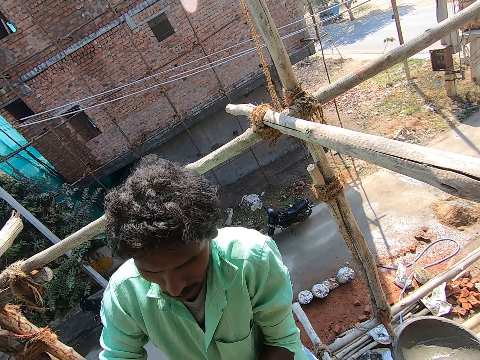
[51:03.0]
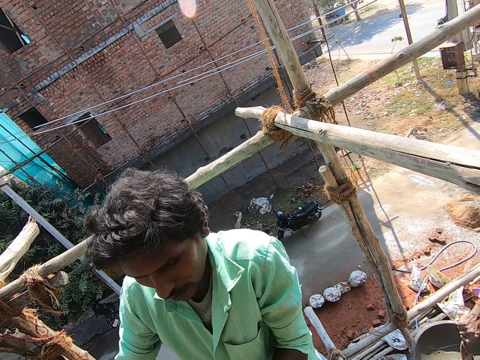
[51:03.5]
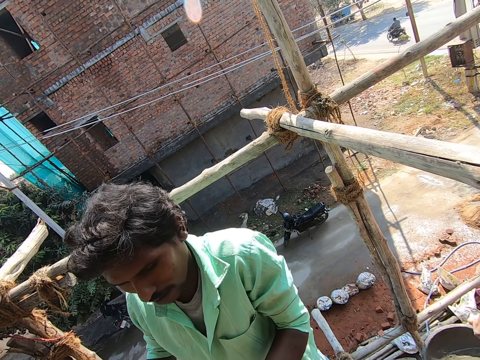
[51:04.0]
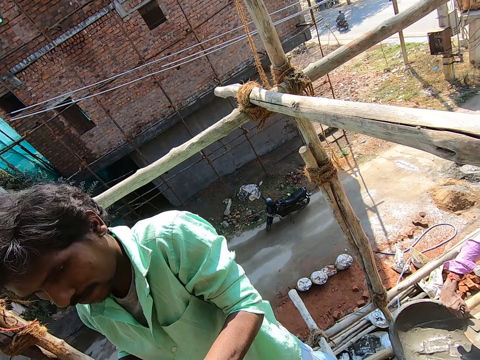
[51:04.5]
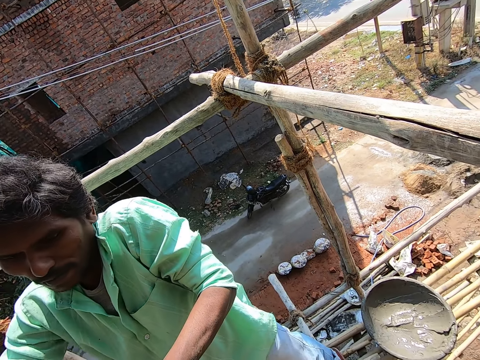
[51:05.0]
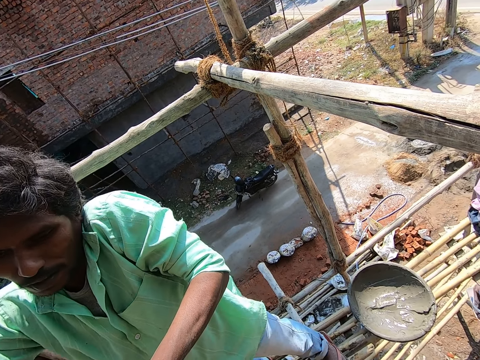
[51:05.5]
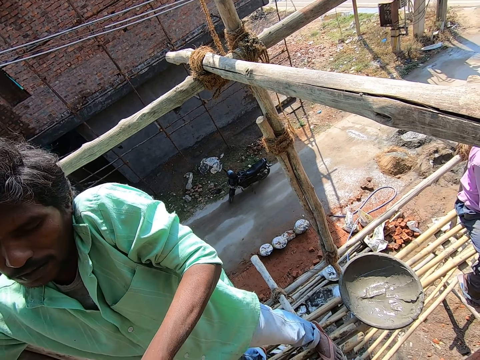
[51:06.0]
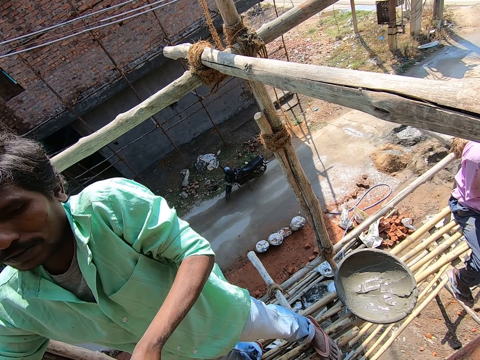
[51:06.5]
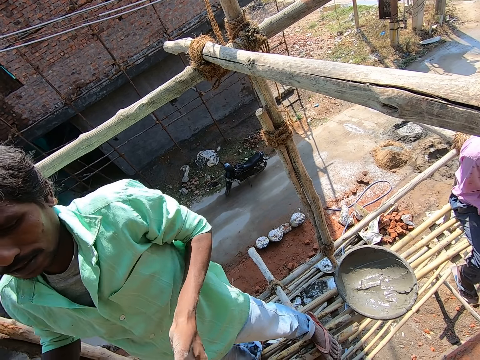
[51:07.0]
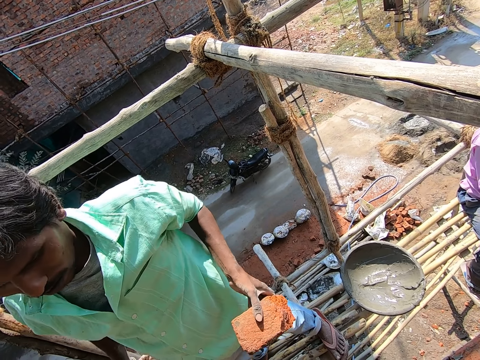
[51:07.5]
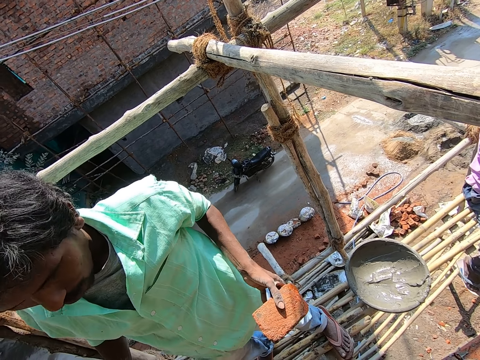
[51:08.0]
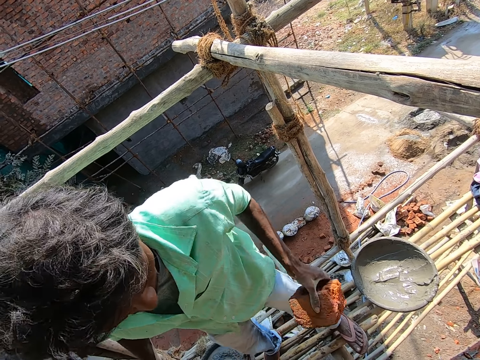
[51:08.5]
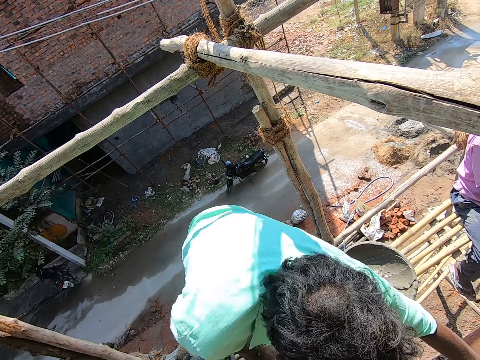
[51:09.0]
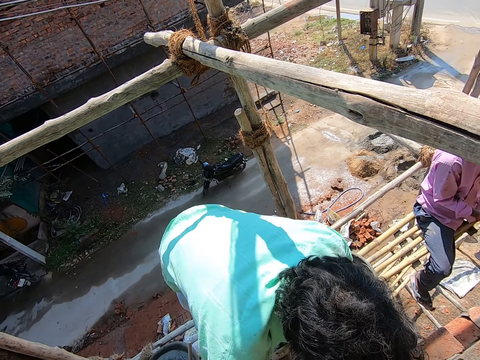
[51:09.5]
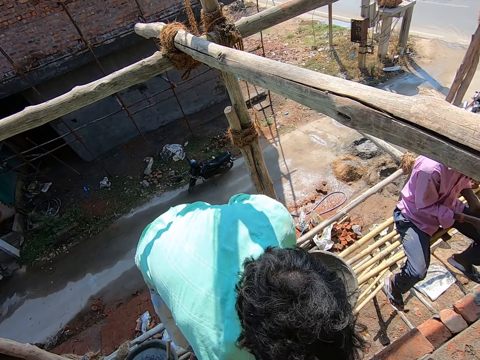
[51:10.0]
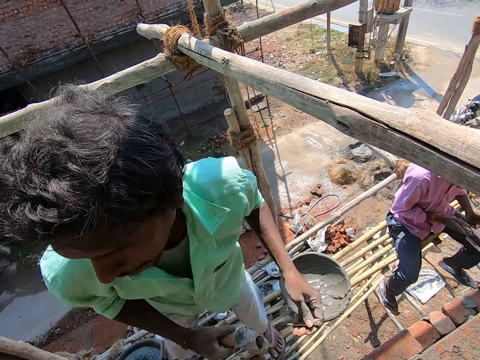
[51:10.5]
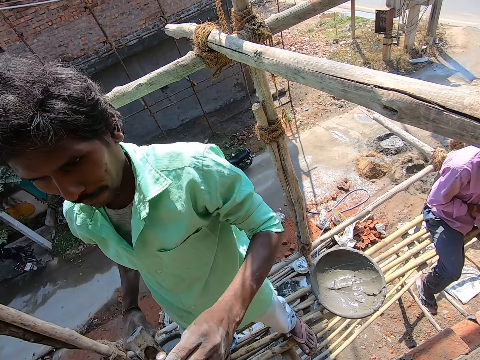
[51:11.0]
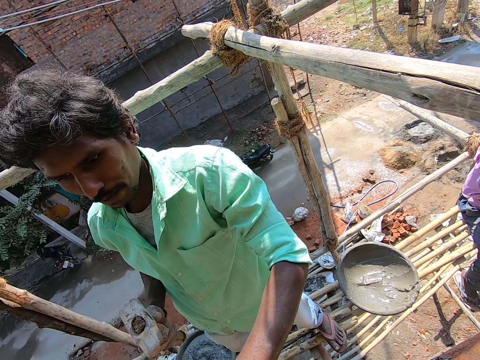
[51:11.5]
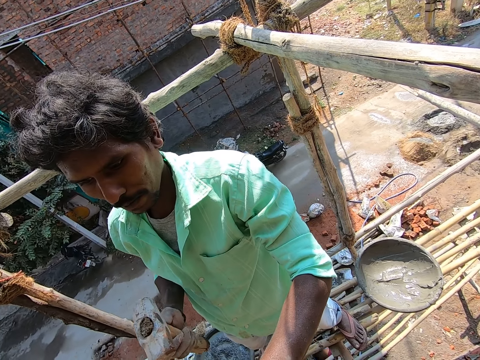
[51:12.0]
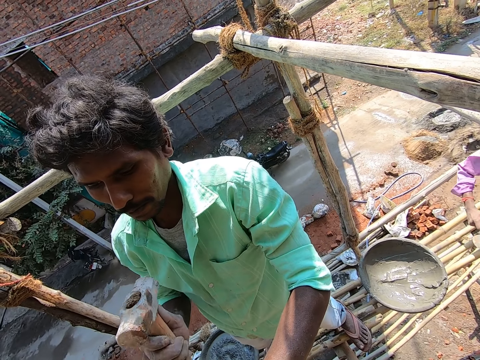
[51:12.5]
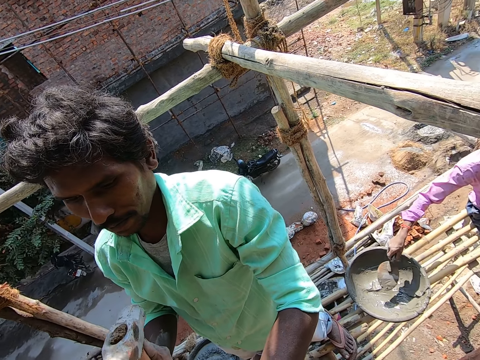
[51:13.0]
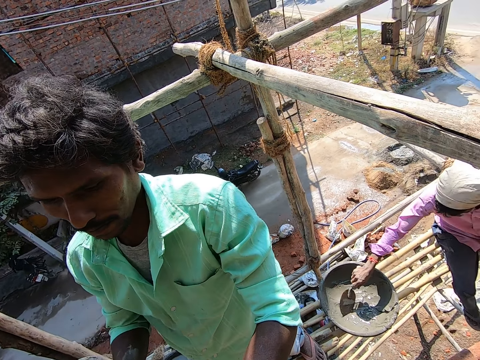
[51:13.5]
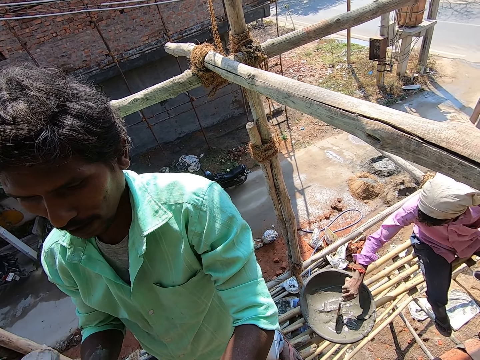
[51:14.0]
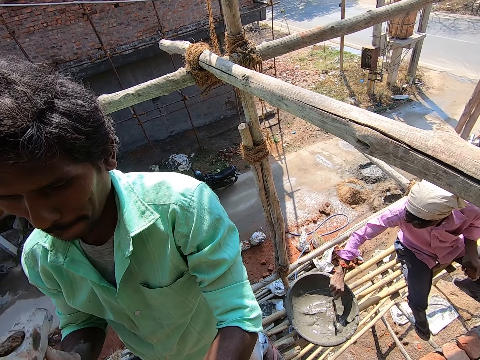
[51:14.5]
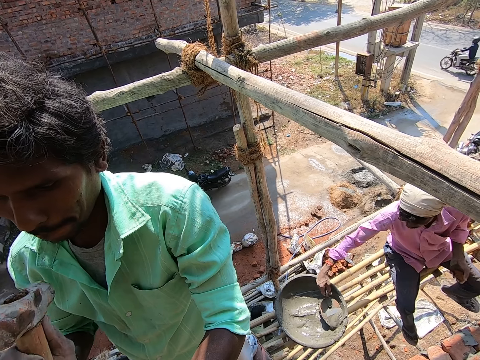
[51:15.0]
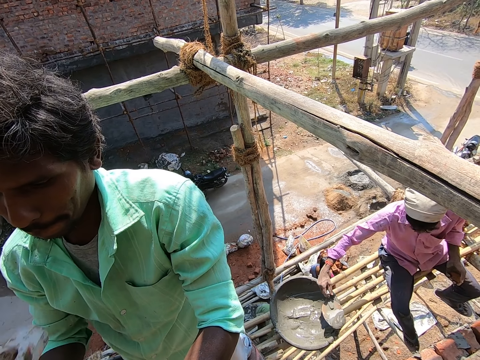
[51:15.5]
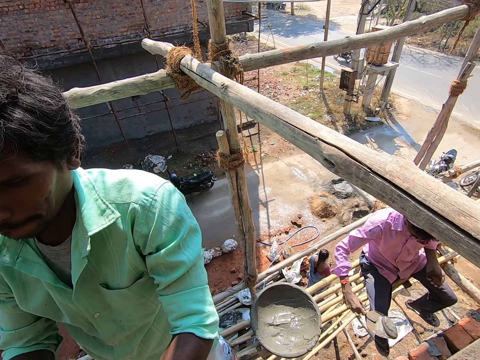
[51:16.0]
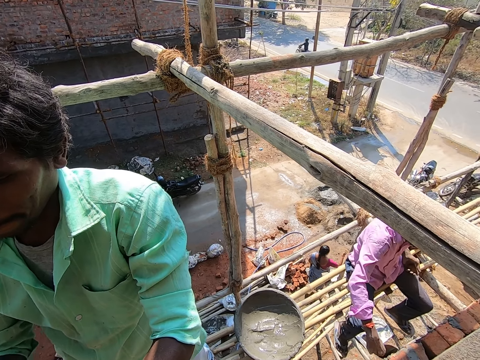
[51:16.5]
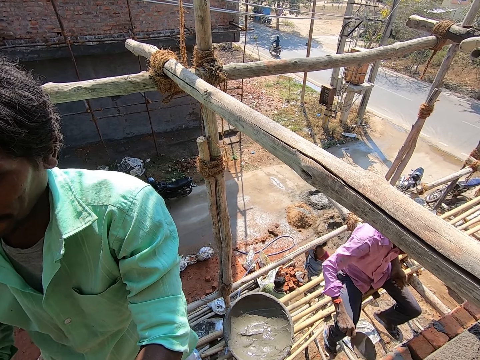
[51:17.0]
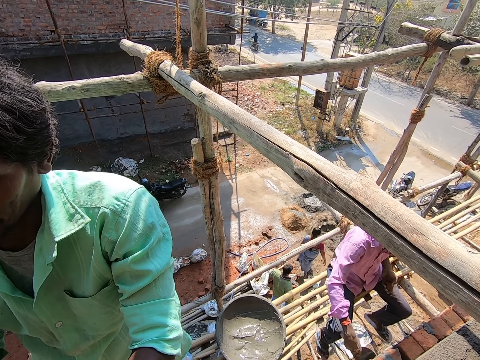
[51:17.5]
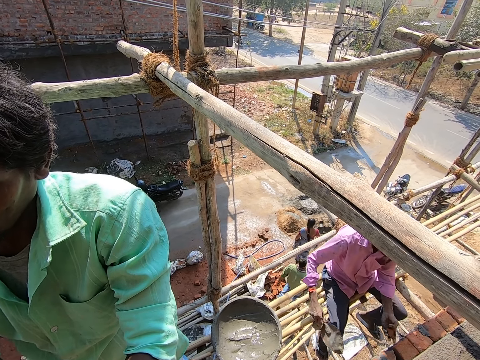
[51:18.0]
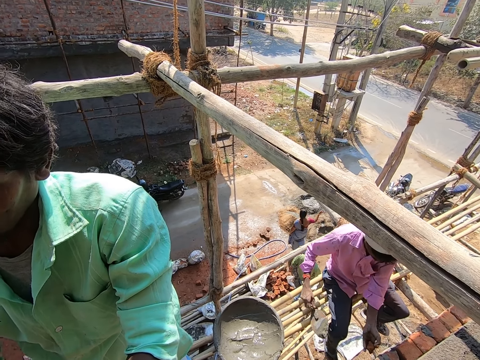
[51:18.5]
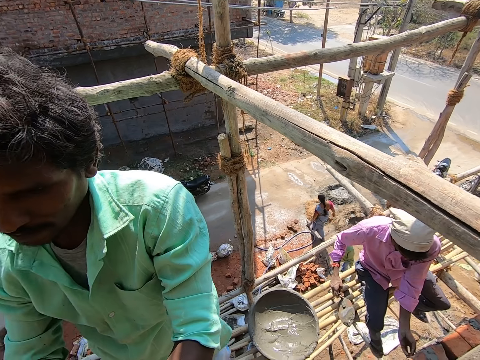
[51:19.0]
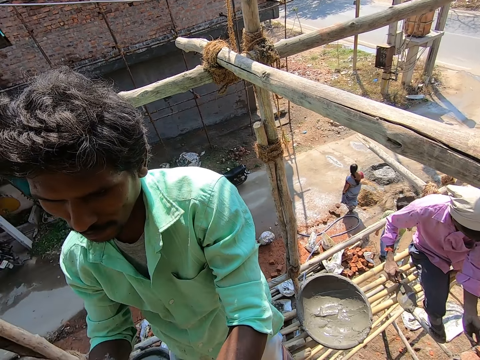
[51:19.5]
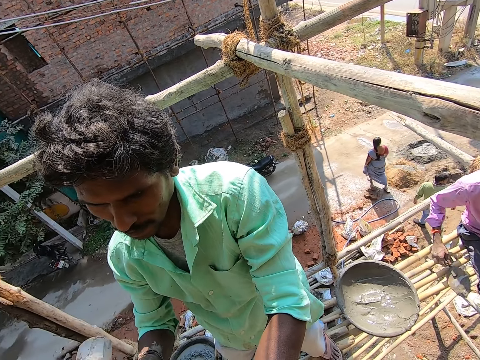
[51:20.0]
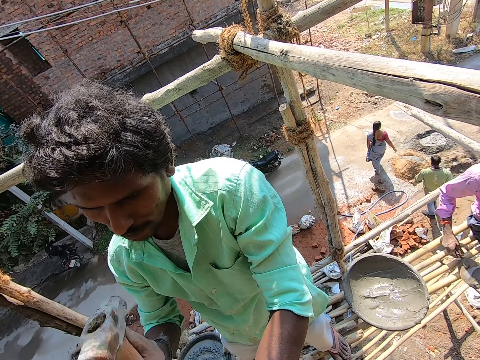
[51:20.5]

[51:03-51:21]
The man drops the brick with his left hand, holds a hammer with his right hand, and hammers a nail to the wall with the hammer in his right hand. Another man takes a cement mixture from the hand pan with the trowel in his right hand. He plasters the wall with the cement mixture in the trowel in his right hand.

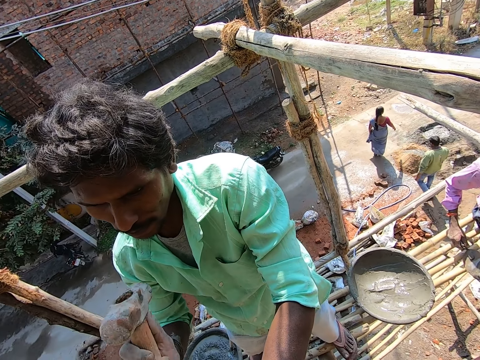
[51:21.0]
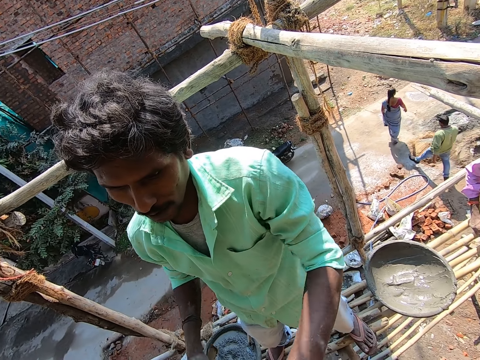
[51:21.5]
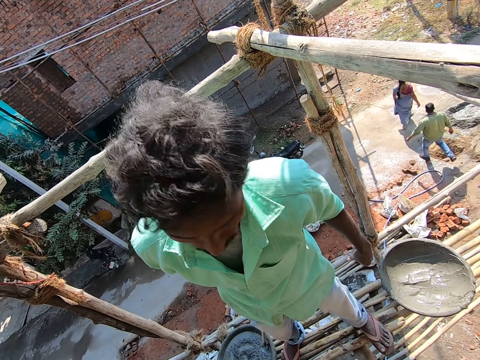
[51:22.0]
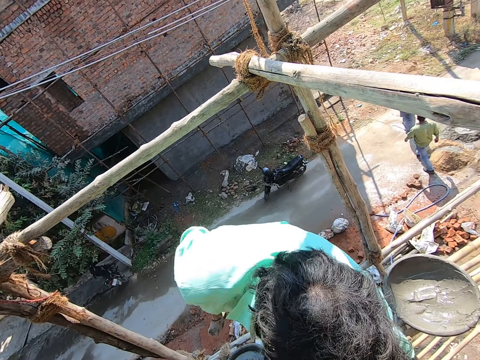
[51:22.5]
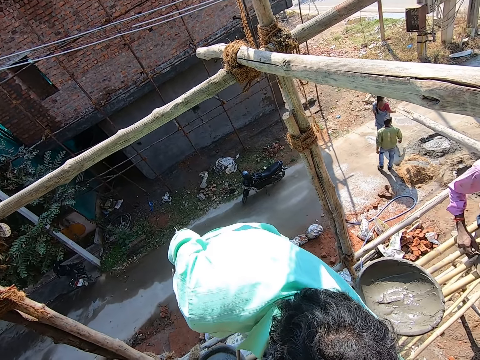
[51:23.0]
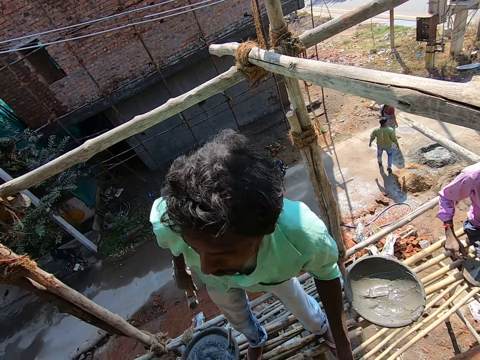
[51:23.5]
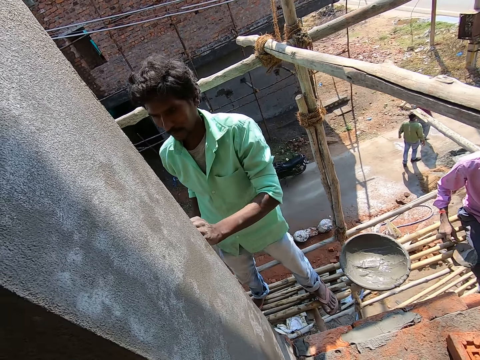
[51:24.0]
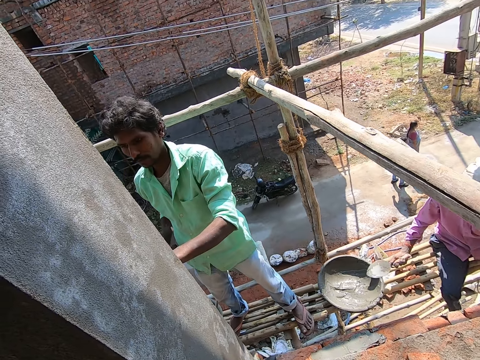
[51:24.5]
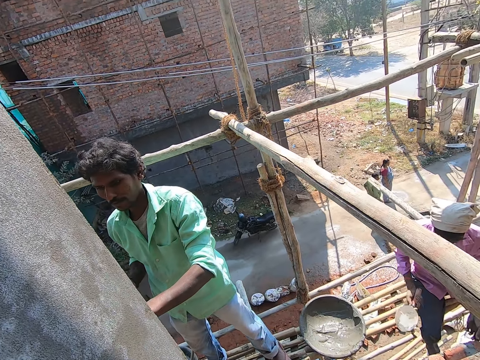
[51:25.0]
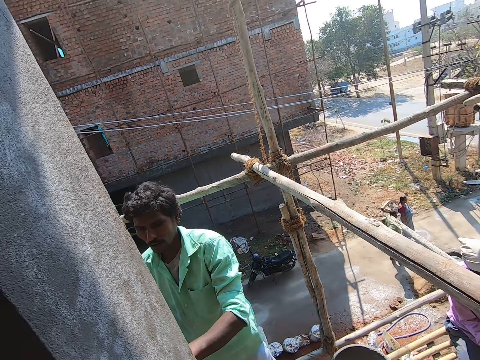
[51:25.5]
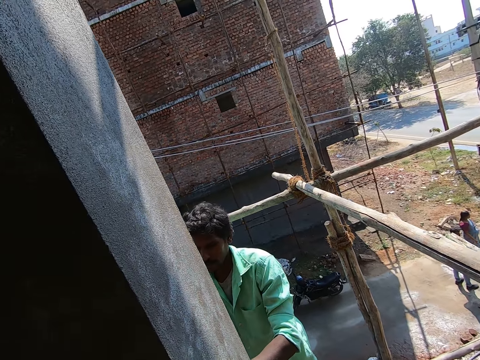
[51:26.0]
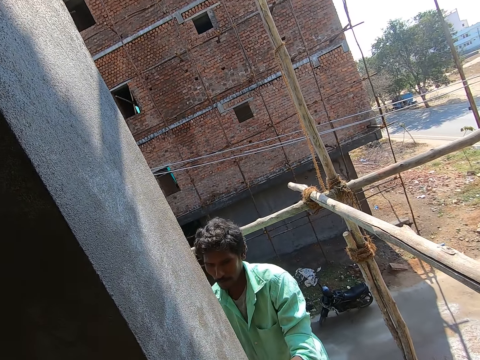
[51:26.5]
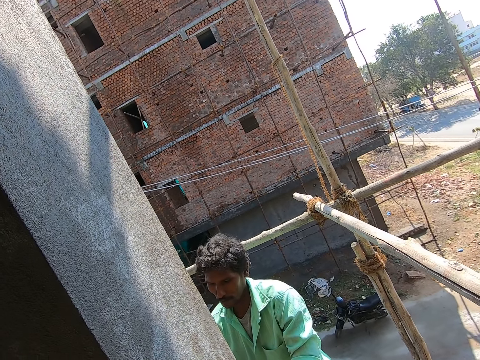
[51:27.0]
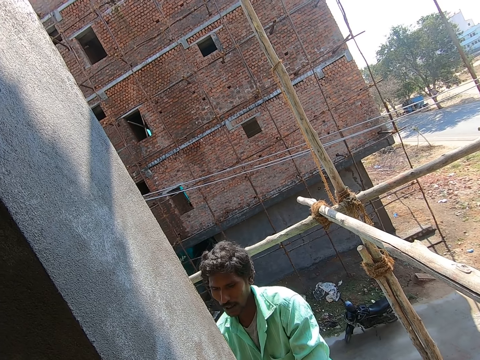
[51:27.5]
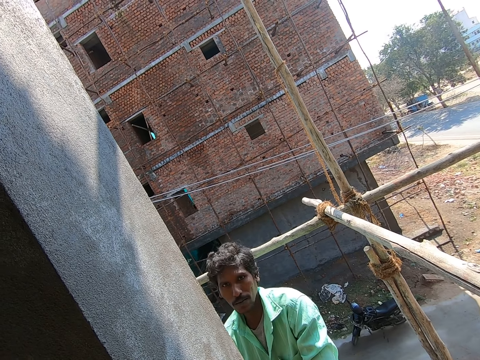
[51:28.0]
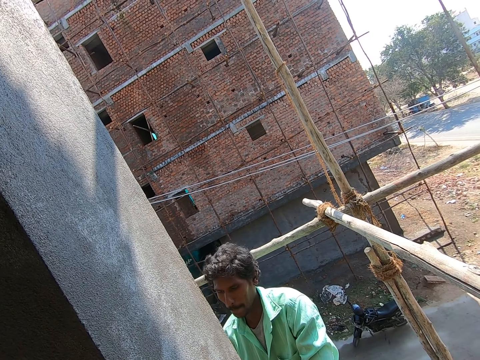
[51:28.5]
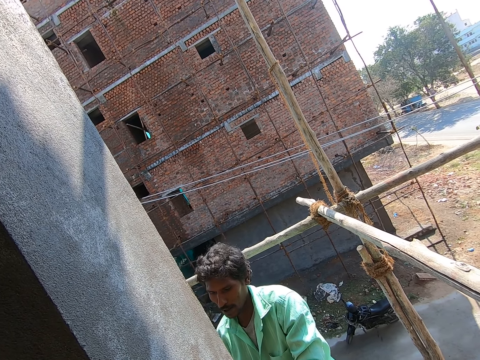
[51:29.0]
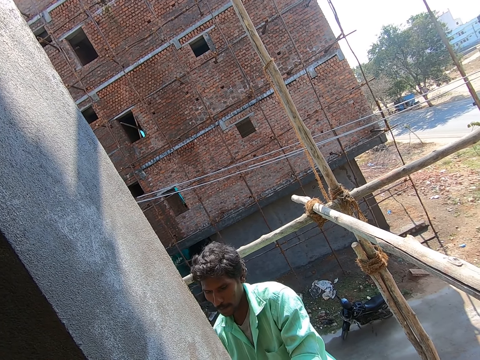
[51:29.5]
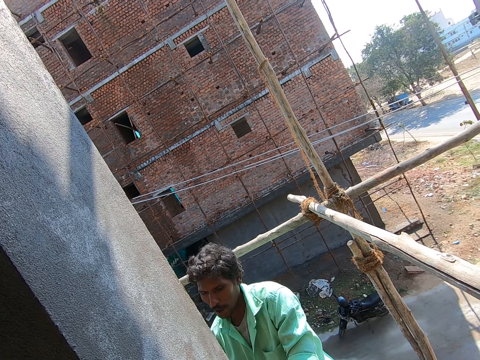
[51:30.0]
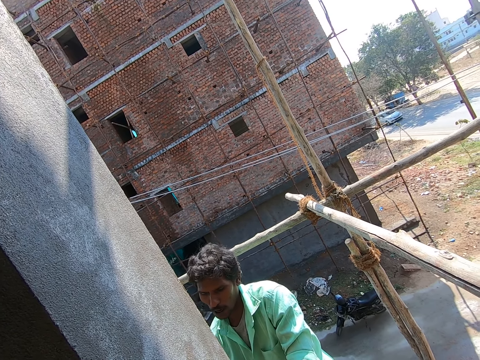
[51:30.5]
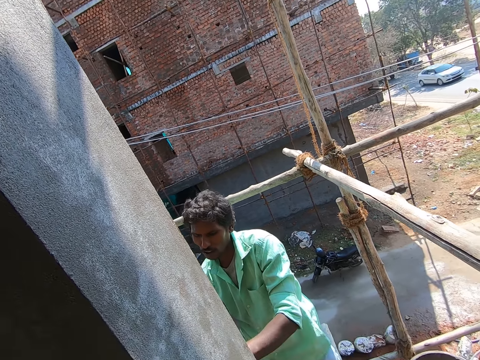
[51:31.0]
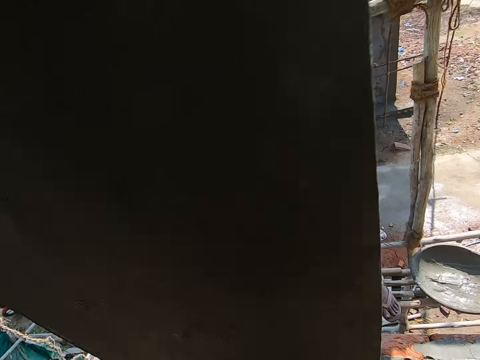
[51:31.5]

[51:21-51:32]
The man picks a nail with his right hand. The camera wearer converses with the man. The man hammers the nail to the wall with the hammer in his right hand.
